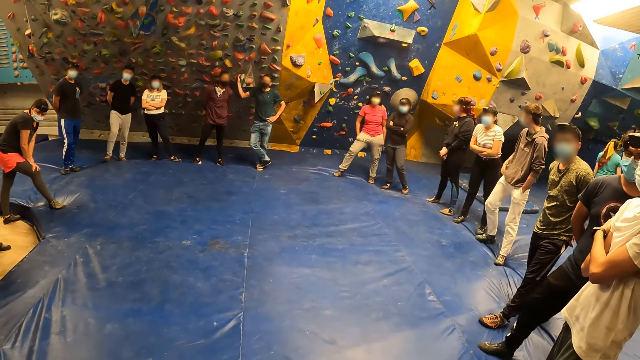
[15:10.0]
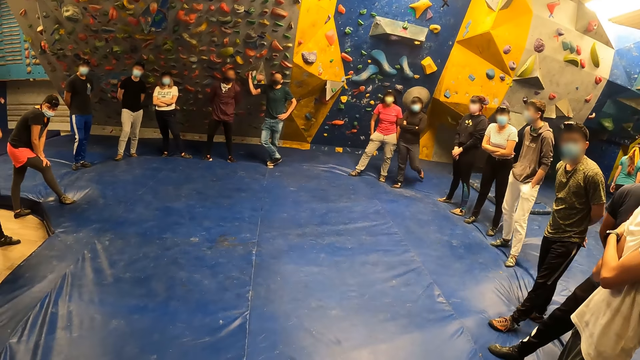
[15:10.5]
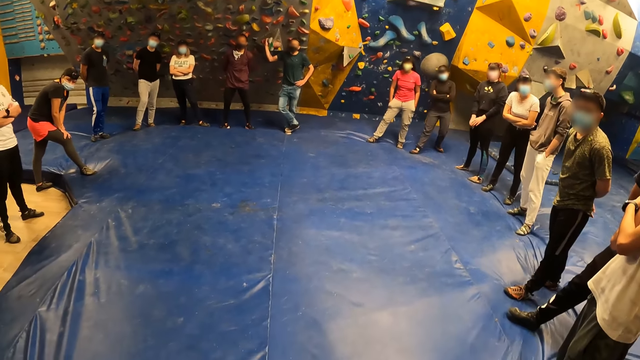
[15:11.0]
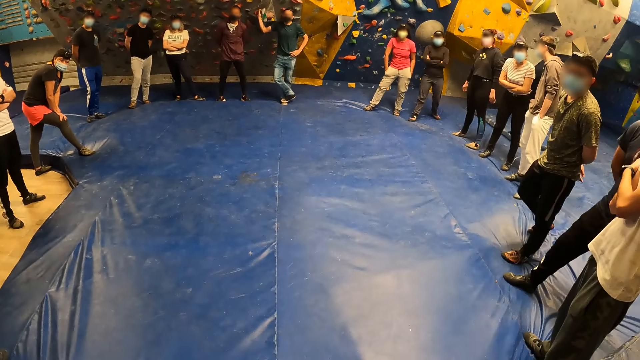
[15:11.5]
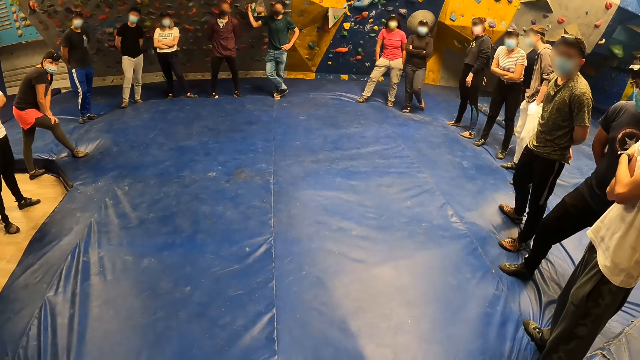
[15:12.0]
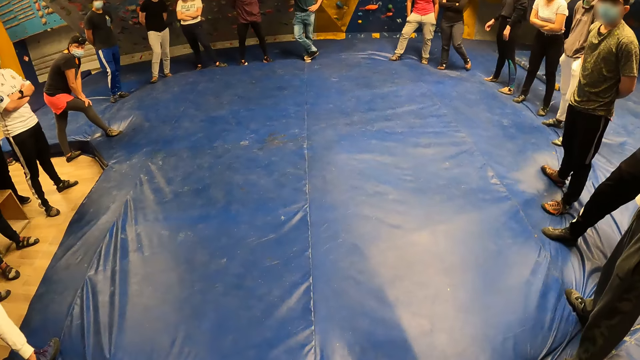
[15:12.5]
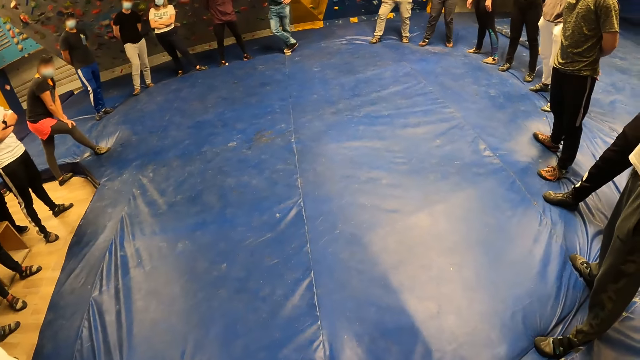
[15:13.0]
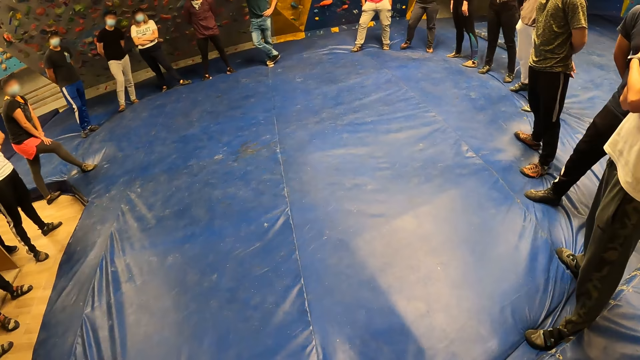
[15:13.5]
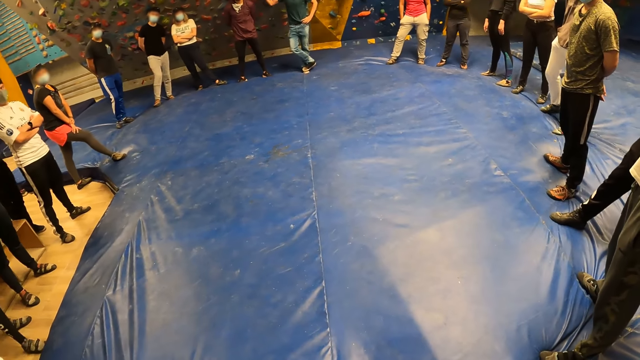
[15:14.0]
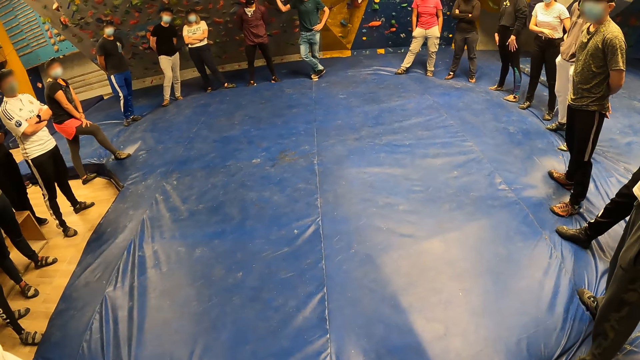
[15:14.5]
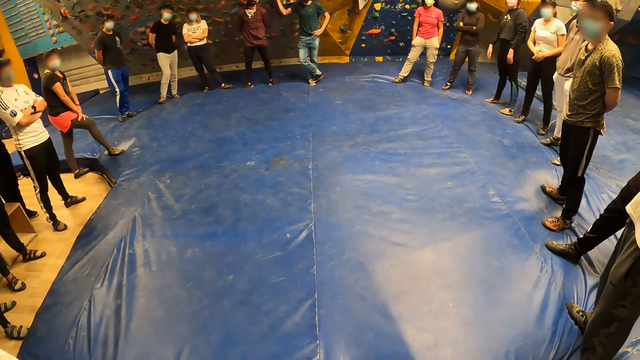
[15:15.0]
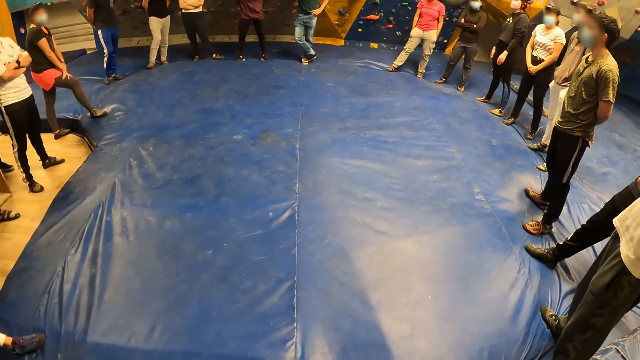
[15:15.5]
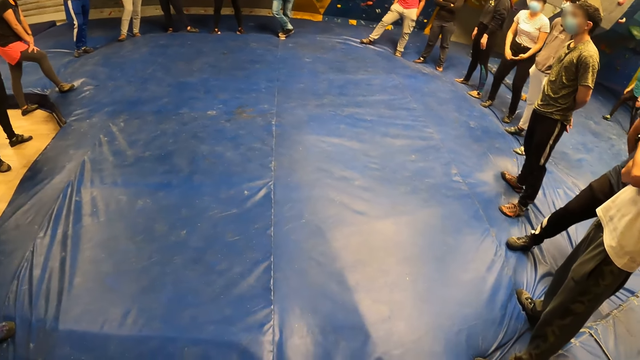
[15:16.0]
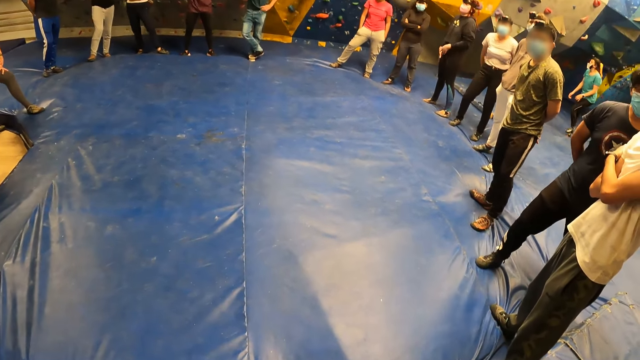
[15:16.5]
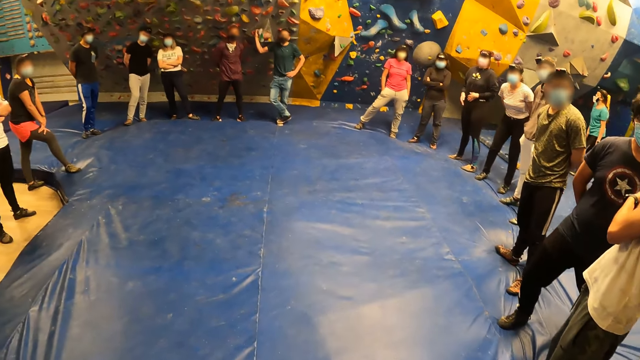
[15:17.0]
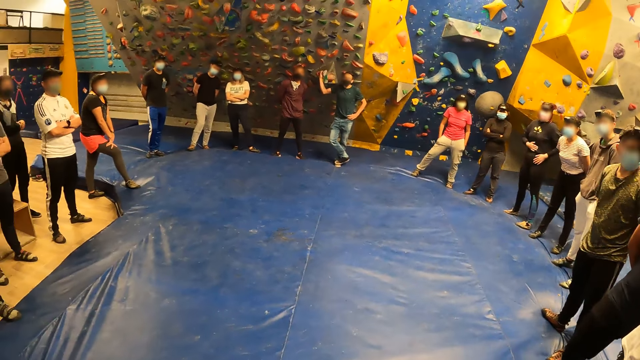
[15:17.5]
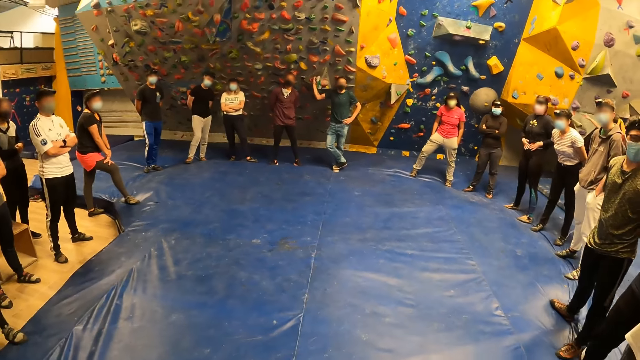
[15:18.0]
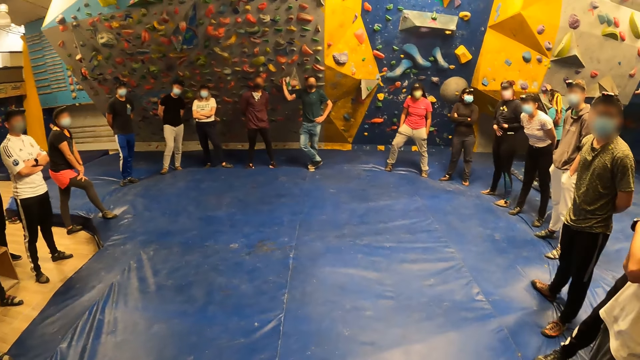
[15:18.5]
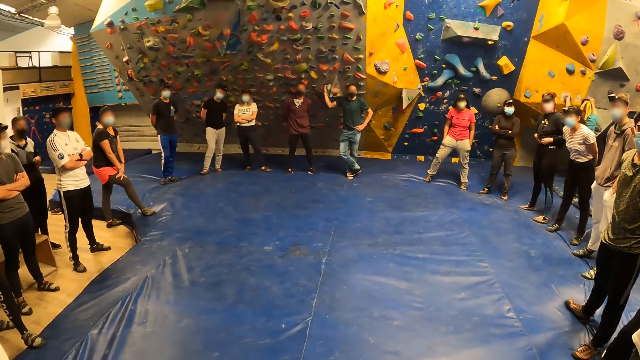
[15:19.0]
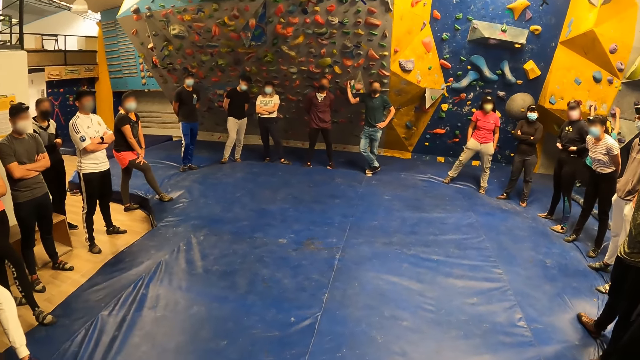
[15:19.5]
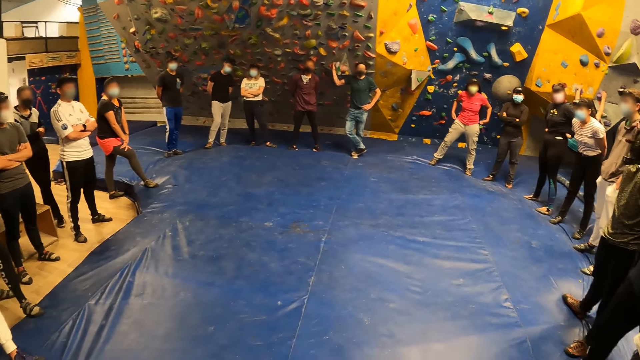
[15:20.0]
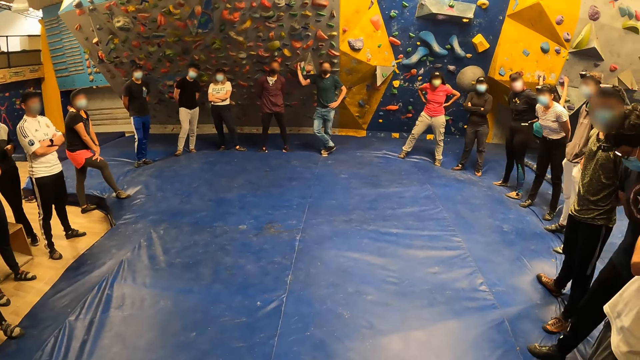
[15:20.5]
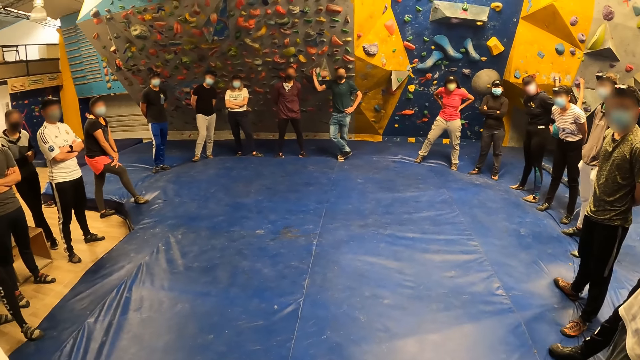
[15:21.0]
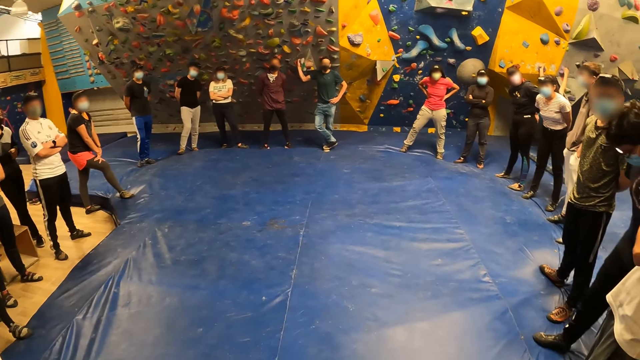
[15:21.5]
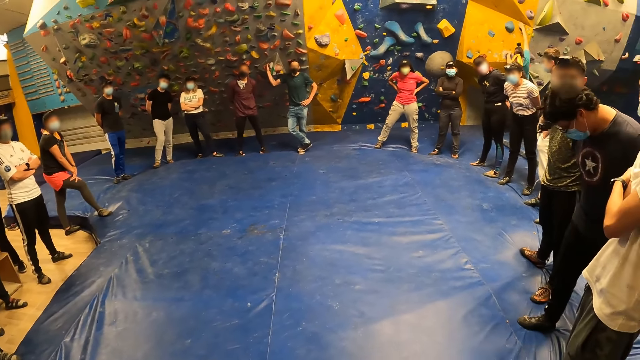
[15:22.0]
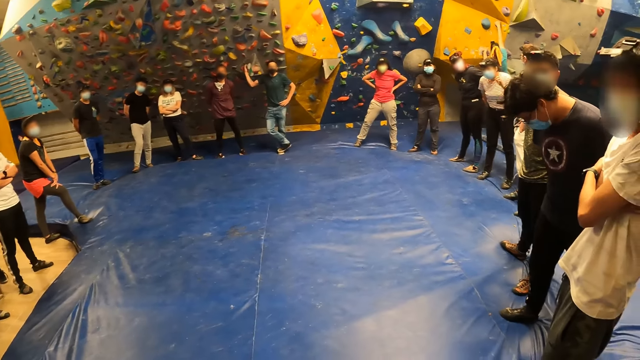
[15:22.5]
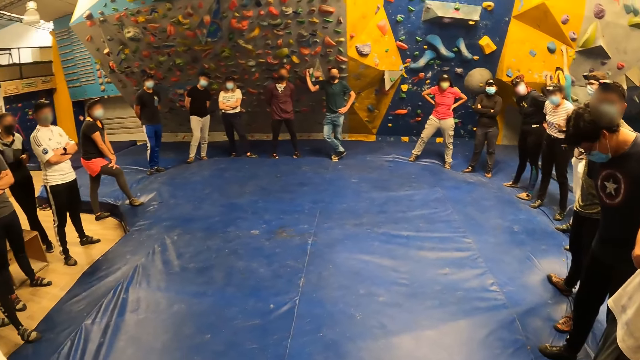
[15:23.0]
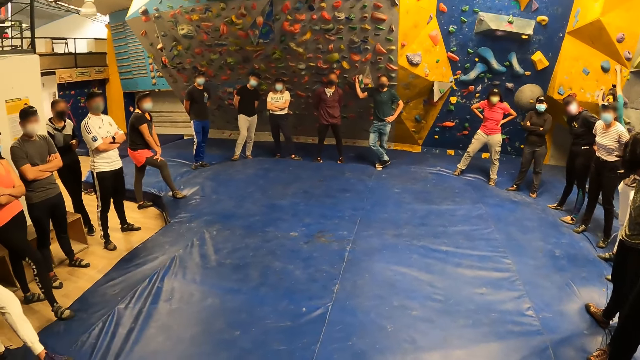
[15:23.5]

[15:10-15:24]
A lady stretches on the floor. Another lady teases on the floor. A man converses with a third lady. The third lady touches the man. The third lady stretches on the floor. The second lady adjusts her sweater. A woman touches a rock on the rock wall with her right hand. The woman touches a rock on the rock wall with her left hand, and climbs the rock wall with both hands. A fourth lady holds her waist.

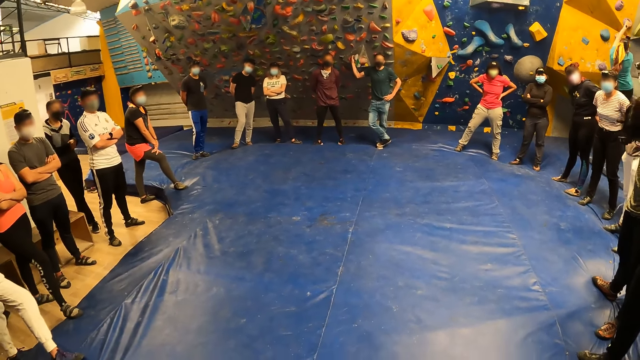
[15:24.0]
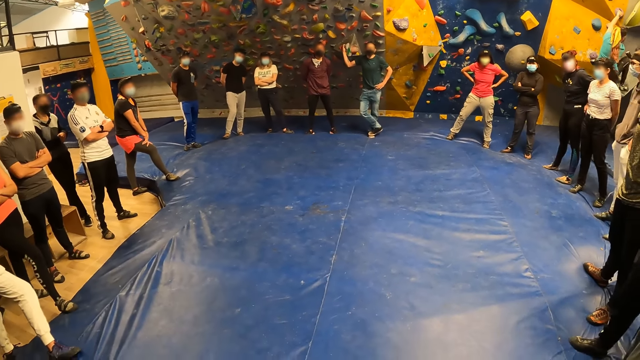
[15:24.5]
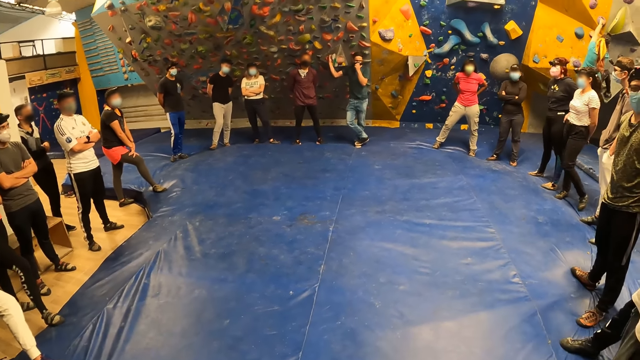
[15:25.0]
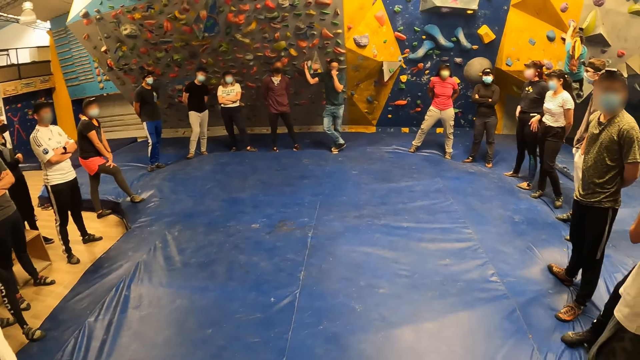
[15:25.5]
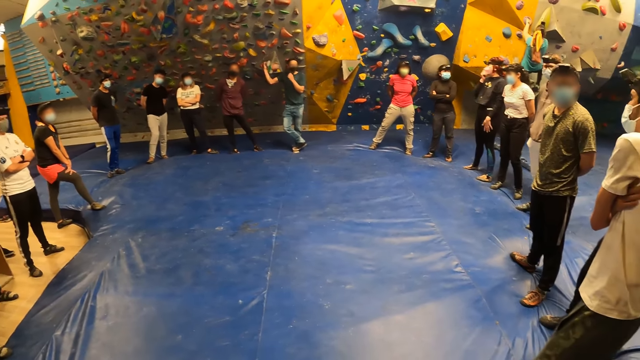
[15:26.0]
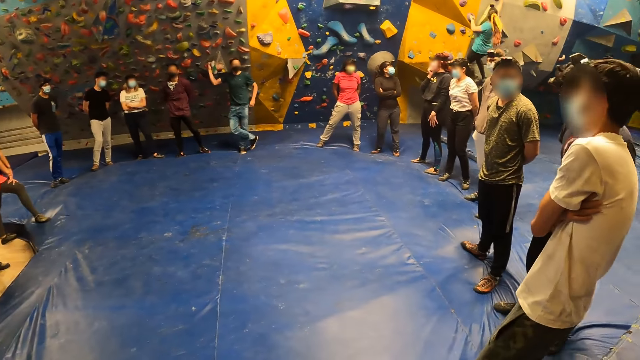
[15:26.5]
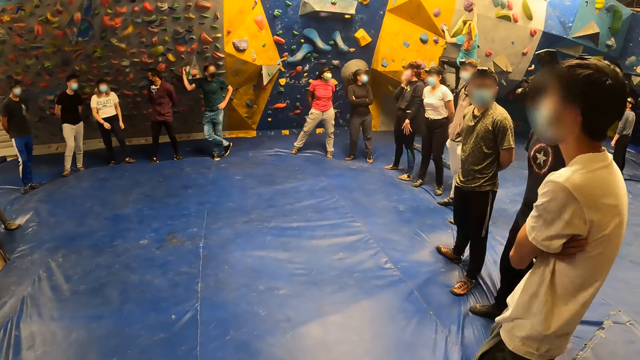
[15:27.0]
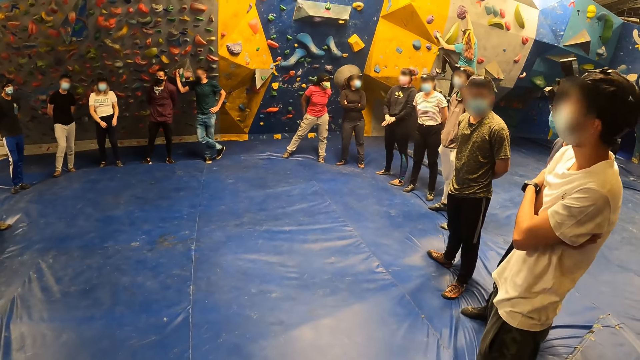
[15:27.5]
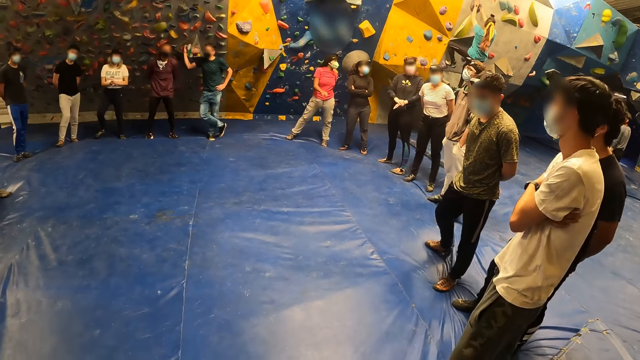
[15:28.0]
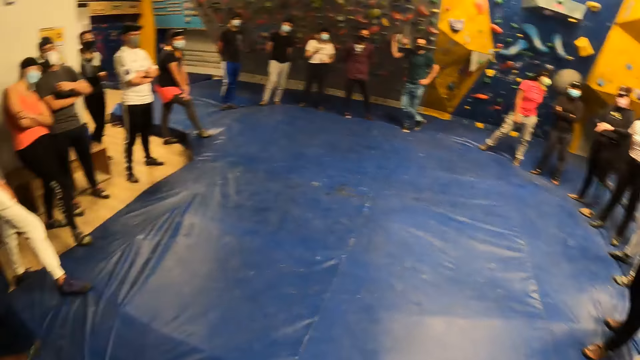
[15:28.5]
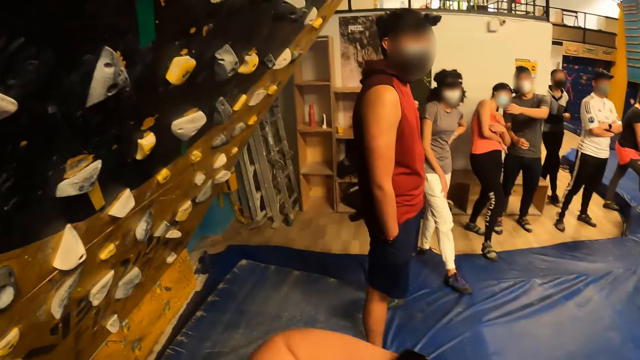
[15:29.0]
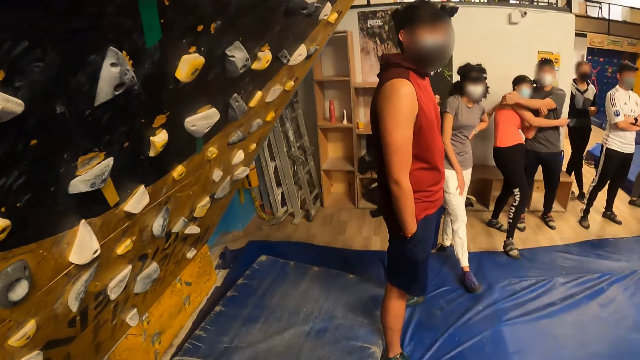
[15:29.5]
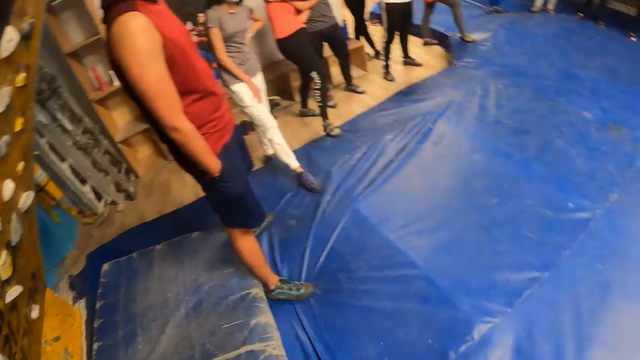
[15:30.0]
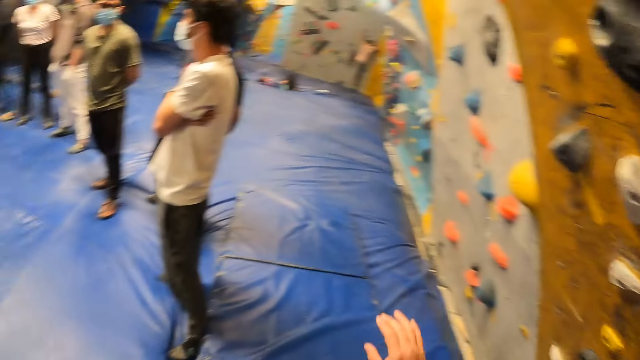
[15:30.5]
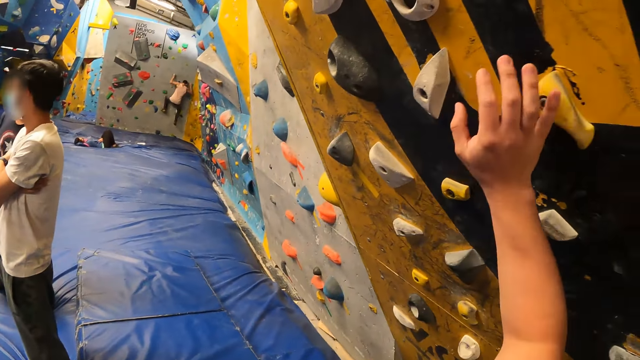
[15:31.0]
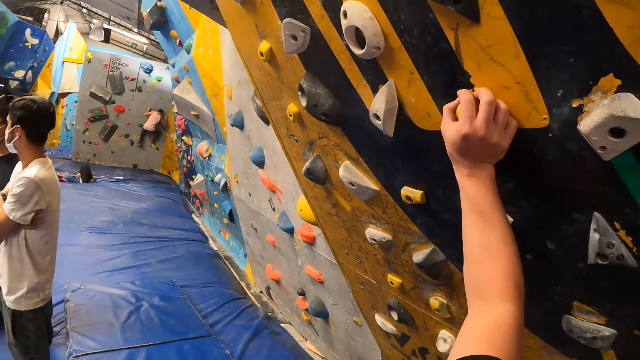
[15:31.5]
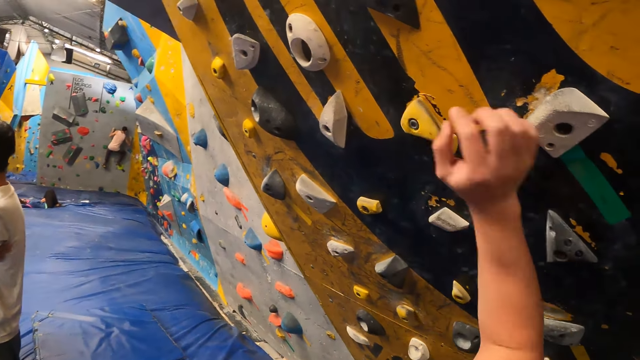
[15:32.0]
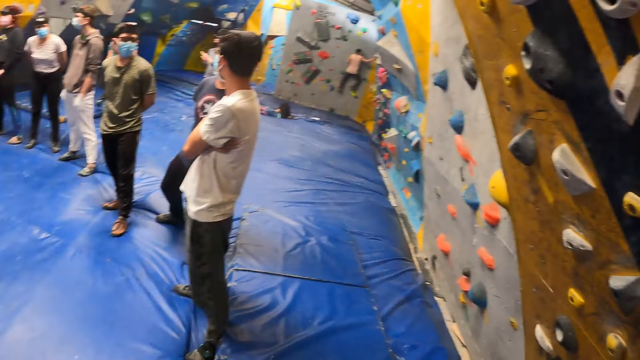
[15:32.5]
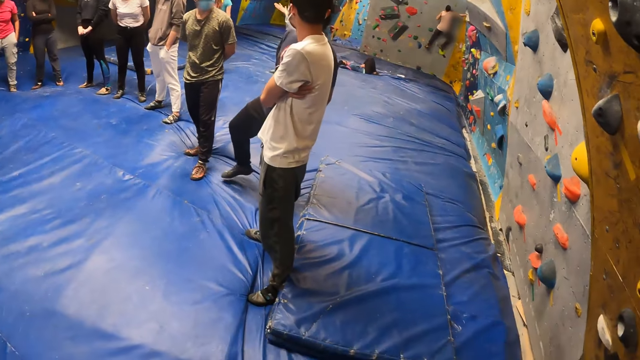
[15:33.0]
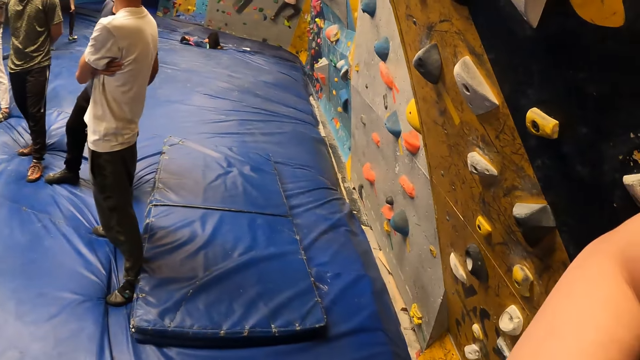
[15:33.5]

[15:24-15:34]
A lady adjusts the mask on her face and drops her hand from the mask. Another lady poses near a man. The man hugs the other lady. The other lady hugs the man. The camera wearer turns to the wall. Another man climbs a rock wall with both hands. The camera wearer holds a rock or climbing holder on the rock wall with his right hand. He lifts his right hand from the rock on the rock wall, shifts his hand to another holder, and holds a rock on the rock wall with his right hand. A third man steps forward.
